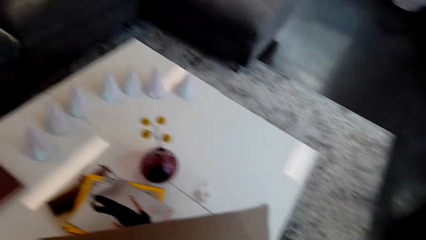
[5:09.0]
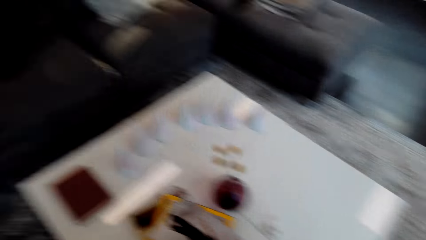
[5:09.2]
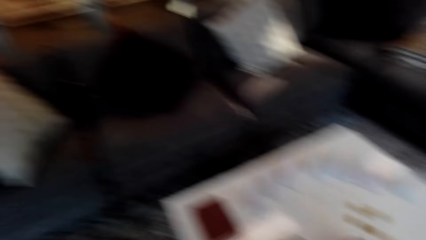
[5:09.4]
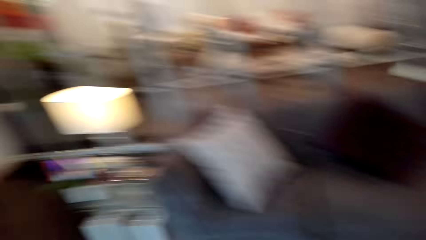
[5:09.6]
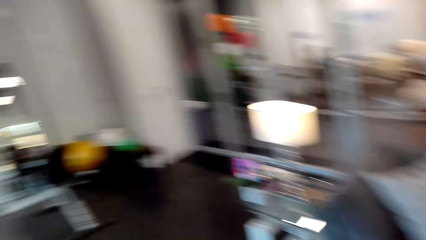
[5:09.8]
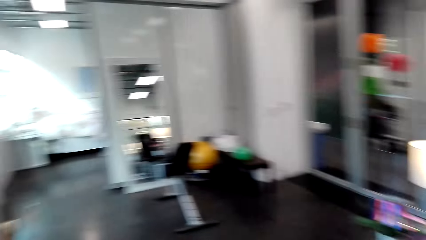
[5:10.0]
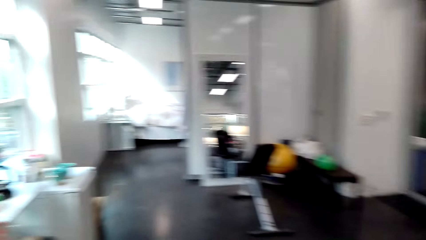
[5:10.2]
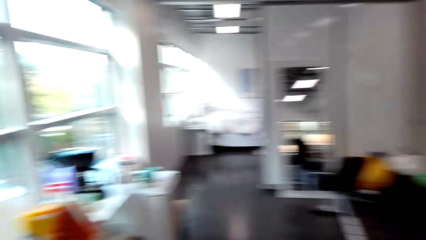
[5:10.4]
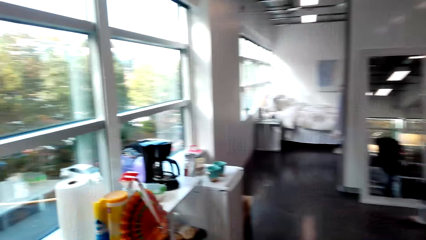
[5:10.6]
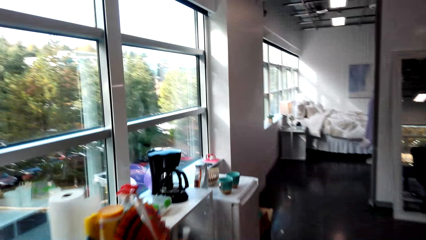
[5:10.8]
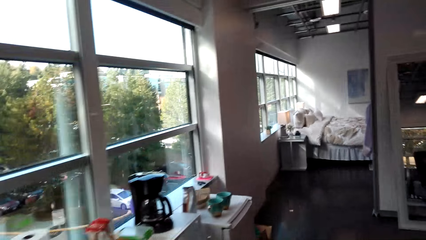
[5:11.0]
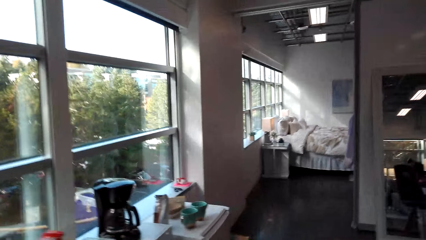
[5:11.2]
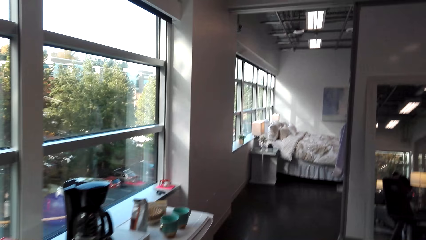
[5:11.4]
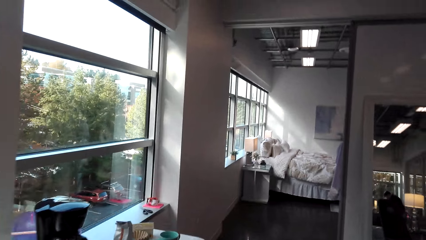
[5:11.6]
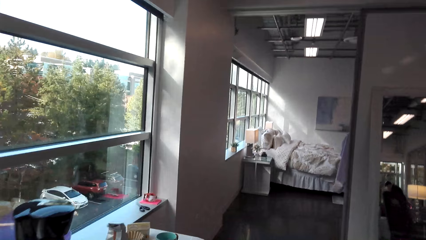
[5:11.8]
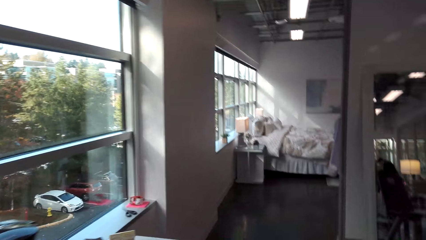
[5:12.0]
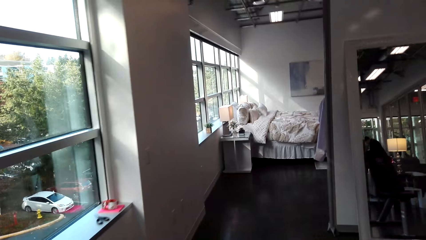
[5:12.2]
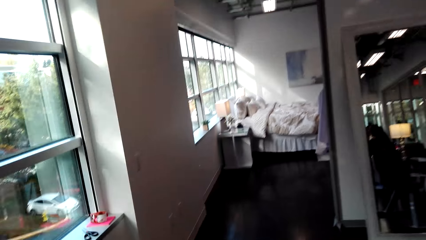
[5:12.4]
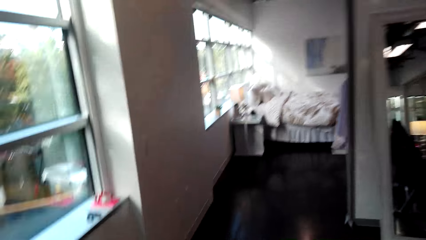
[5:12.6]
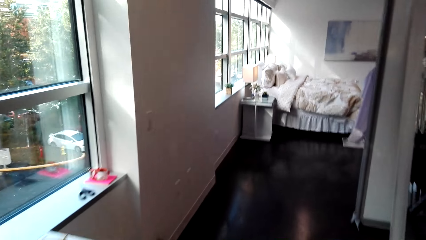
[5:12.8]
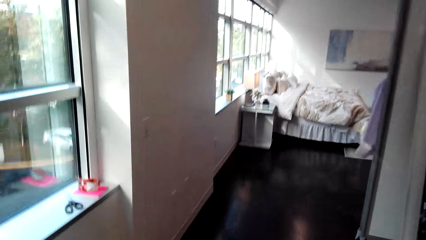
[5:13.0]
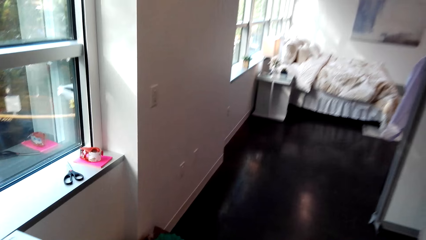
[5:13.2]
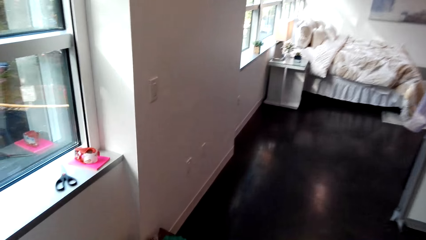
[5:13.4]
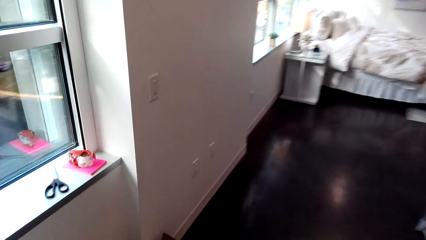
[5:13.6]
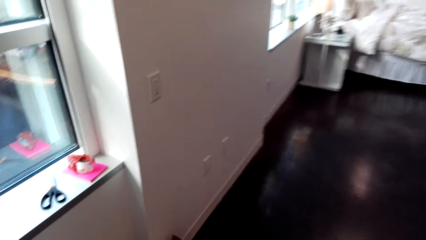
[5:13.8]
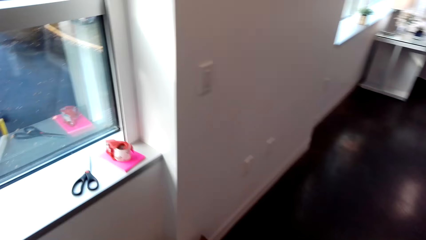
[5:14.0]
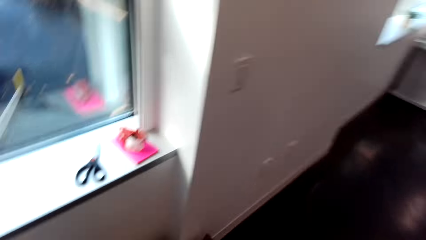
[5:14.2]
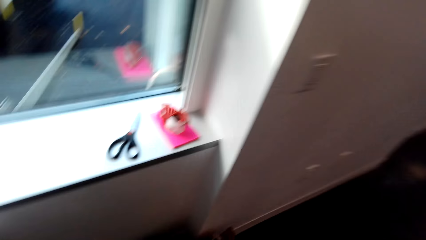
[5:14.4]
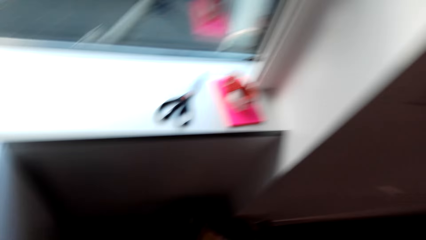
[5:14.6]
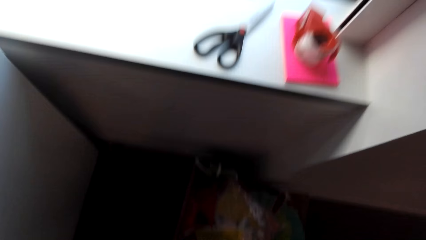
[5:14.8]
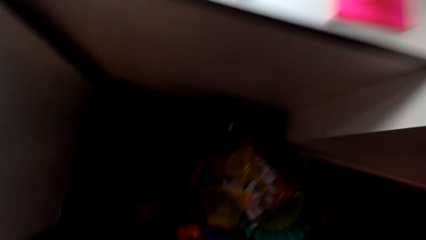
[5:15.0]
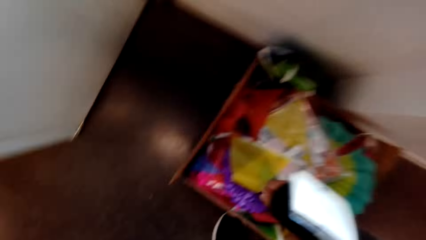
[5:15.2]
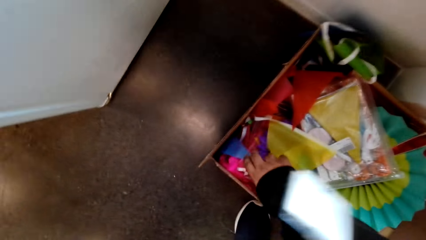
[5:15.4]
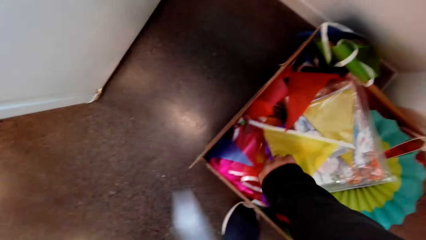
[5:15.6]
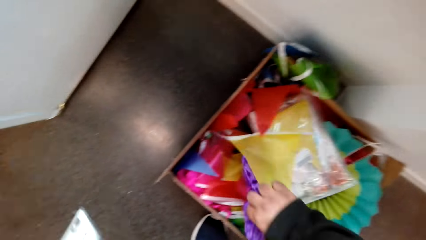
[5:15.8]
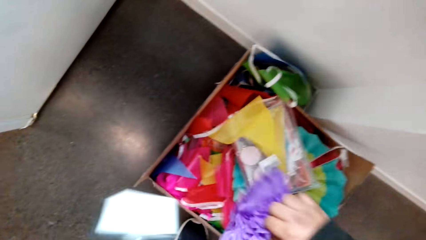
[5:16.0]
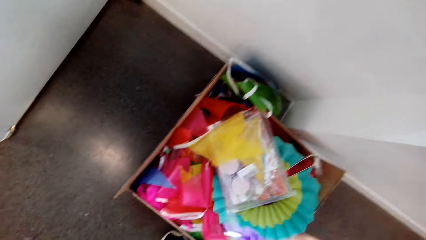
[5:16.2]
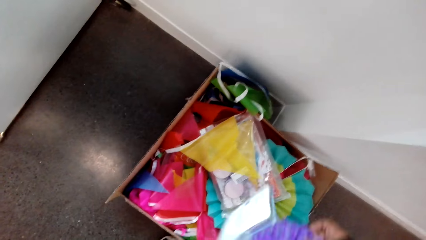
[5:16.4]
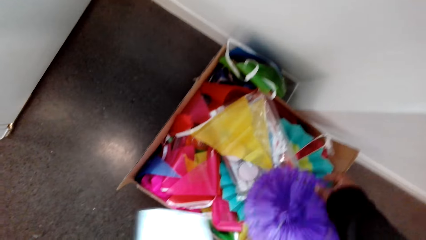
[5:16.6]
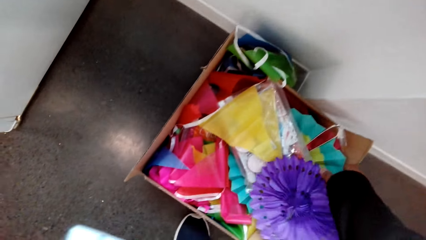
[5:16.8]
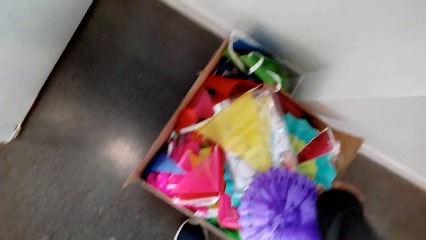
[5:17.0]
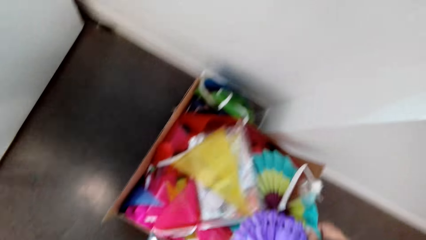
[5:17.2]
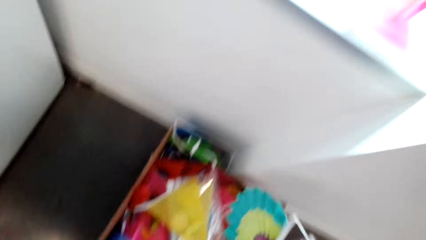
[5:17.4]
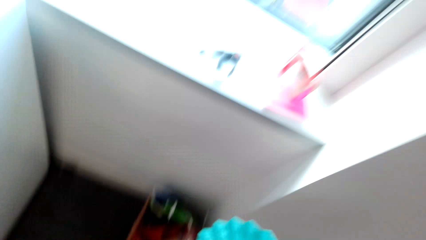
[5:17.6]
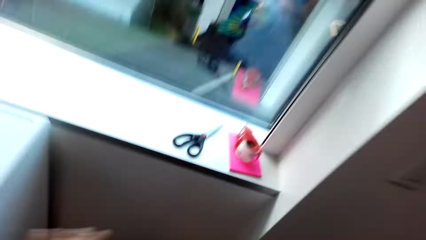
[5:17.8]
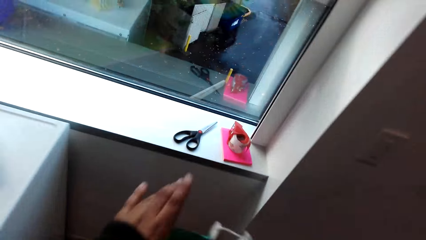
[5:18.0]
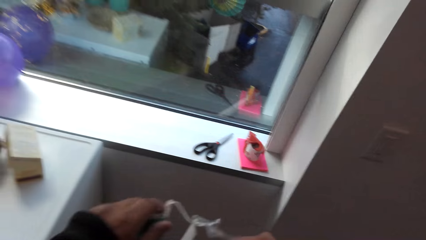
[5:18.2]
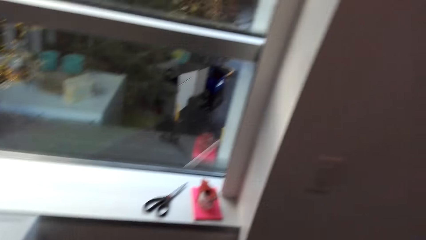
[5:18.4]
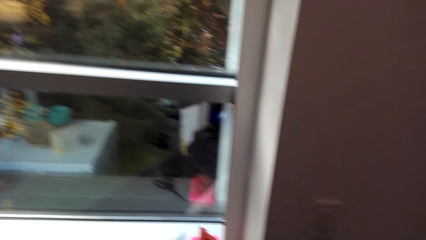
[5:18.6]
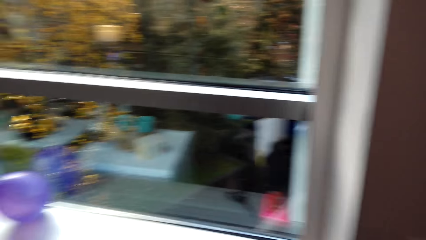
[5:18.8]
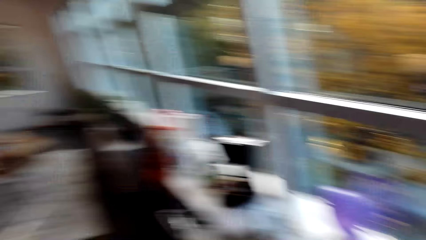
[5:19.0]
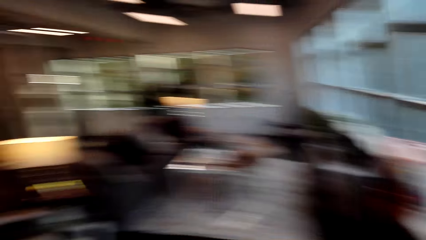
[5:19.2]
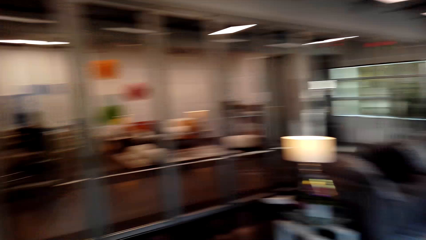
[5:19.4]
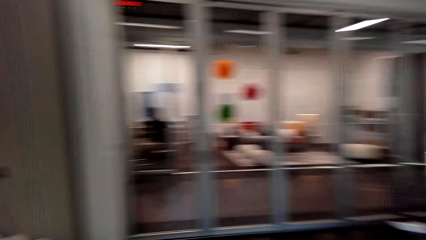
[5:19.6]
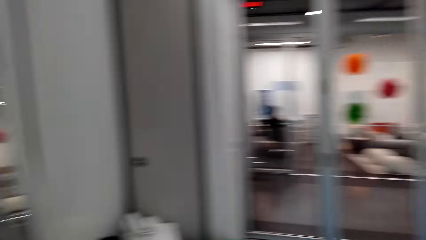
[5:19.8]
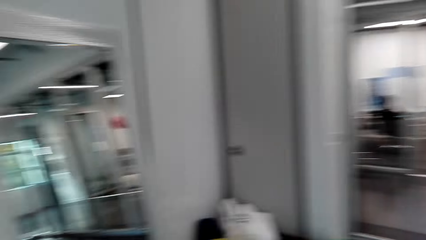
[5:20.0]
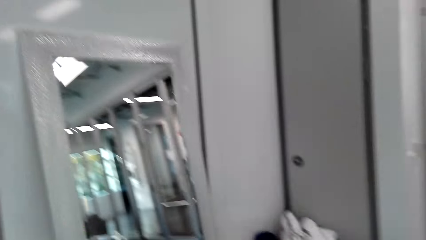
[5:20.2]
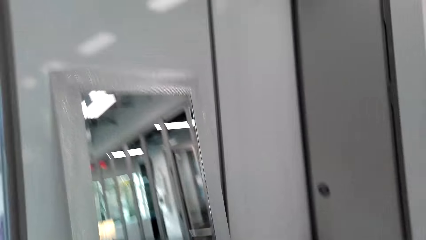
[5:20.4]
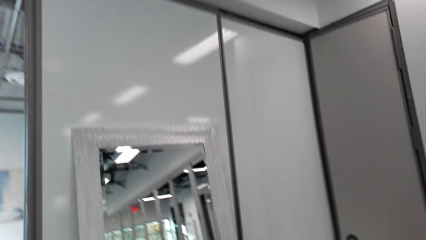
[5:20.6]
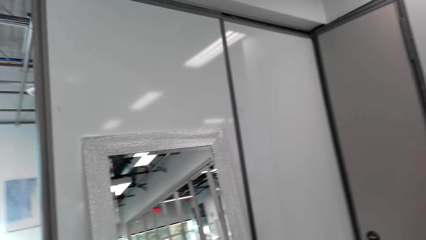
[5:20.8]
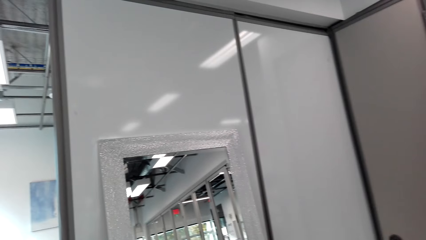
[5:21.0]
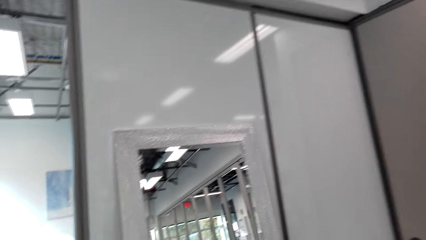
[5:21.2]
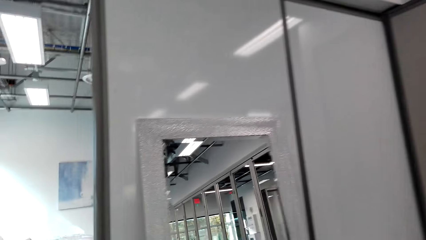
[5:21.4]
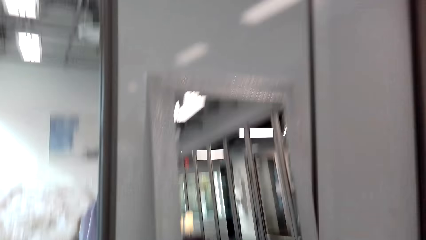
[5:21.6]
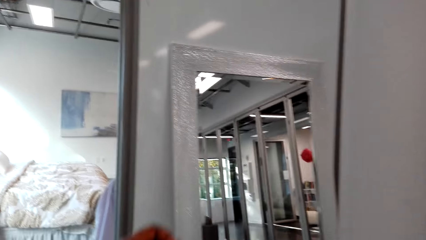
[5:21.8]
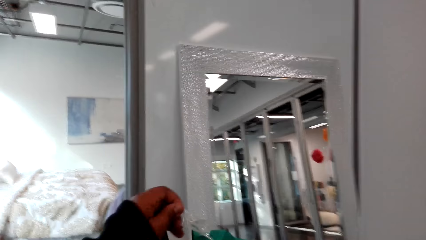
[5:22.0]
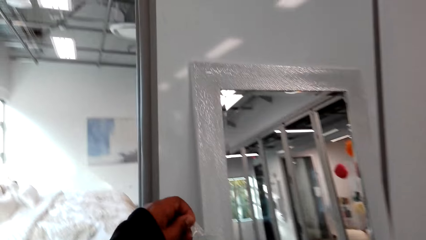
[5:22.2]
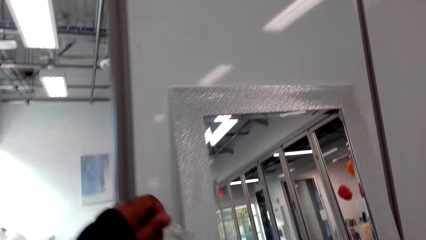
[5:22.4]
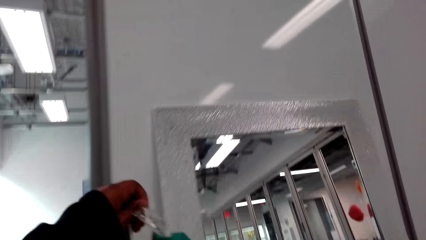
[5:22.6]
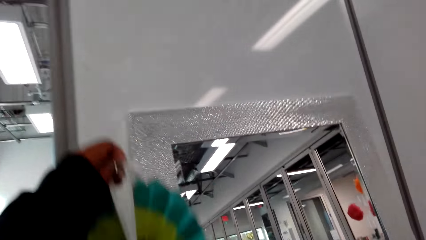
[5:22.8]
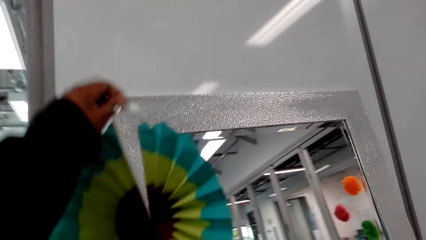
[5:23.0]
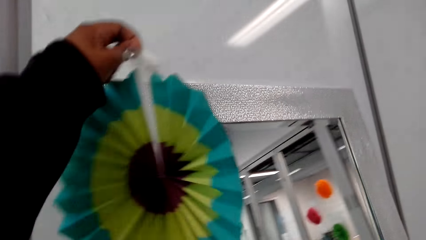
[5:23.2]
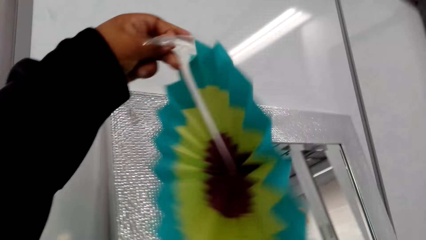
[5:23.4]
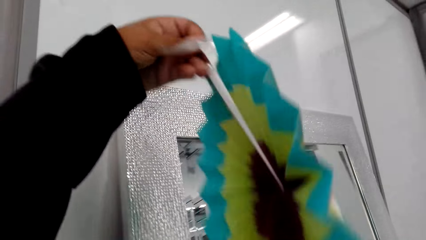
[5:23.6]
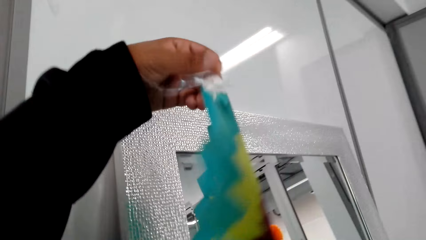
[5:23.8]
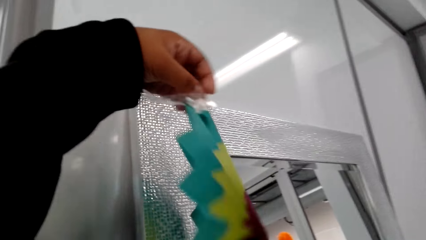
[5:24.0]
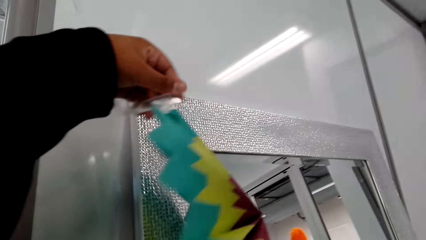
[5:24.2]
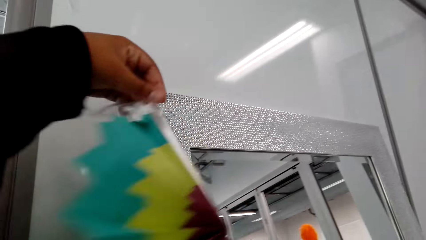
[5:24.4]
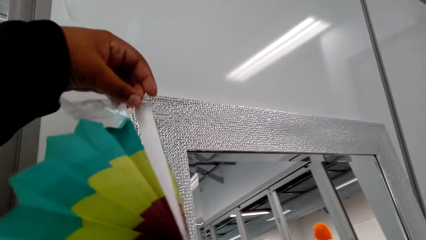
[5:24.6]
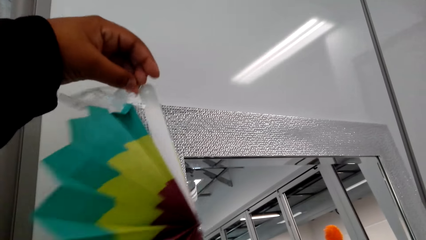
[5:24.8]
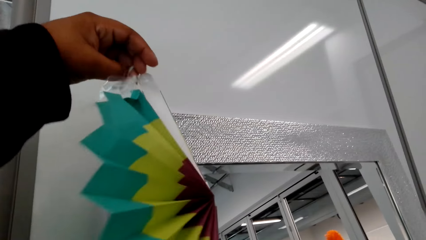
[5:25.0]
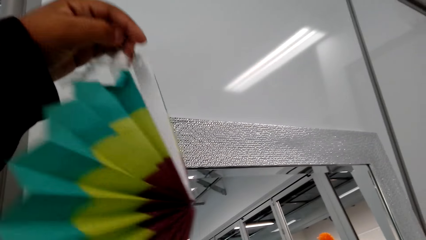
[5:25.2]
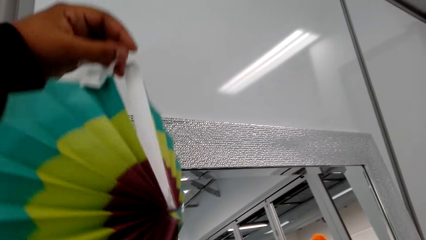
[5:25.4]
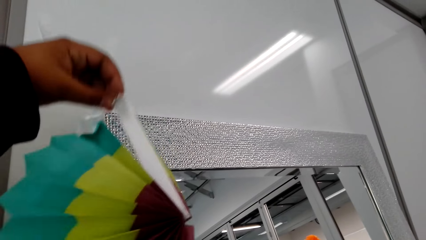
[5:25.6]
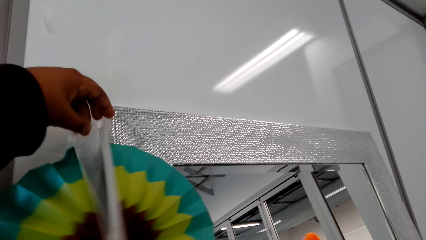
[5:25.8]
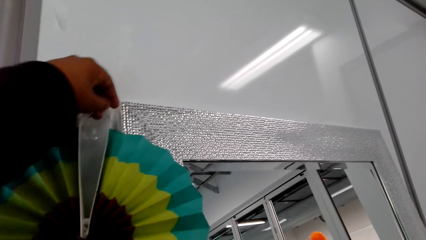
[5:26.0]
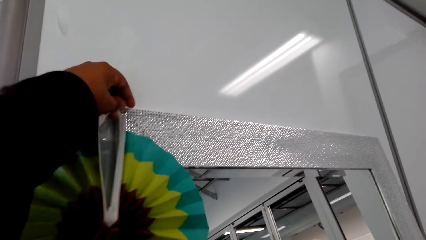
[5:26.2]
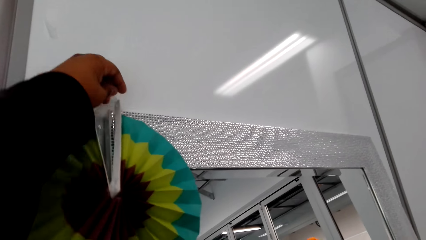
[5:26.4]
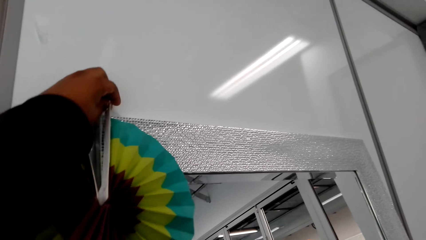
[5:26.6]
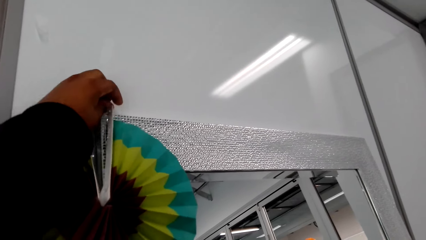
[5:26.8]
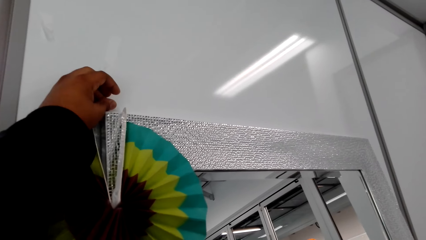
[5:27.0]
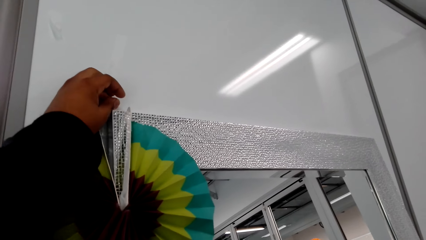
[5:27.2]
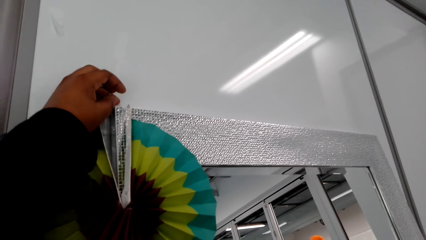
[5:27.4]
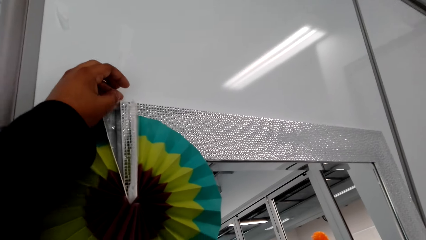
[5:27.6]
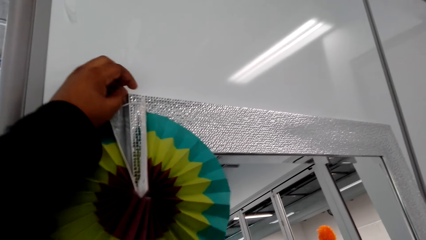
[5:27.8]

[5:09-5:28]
The camera wearer turns to his left. He walks towards the kitchen area. He takes a paper fan in the box. He turns to his left. He hangs the paper fan on a mirror.
